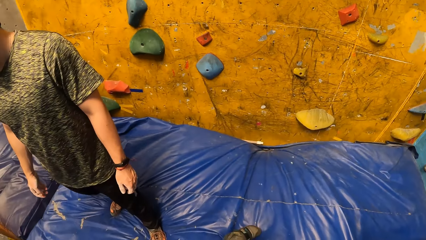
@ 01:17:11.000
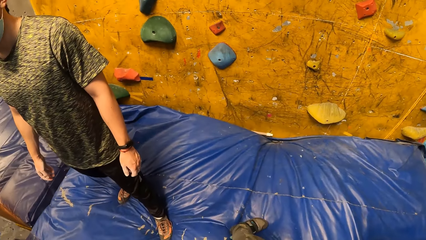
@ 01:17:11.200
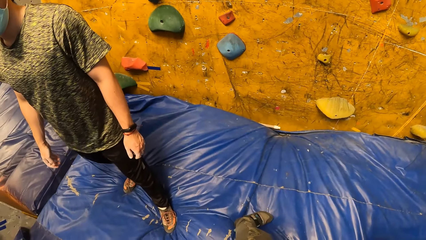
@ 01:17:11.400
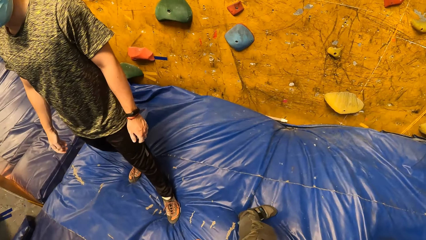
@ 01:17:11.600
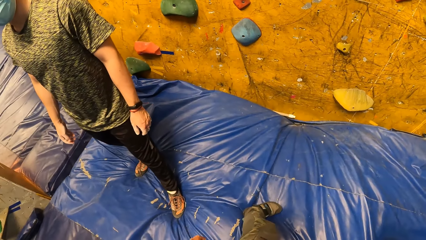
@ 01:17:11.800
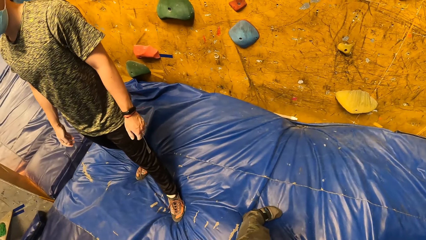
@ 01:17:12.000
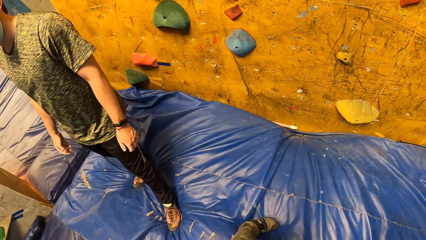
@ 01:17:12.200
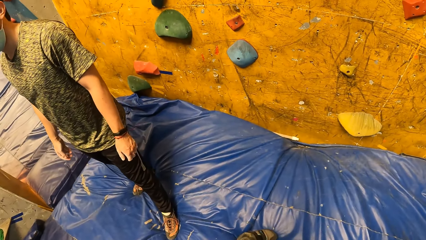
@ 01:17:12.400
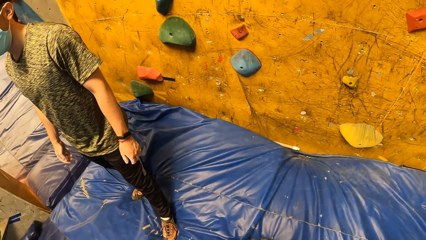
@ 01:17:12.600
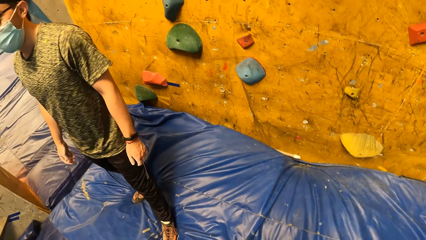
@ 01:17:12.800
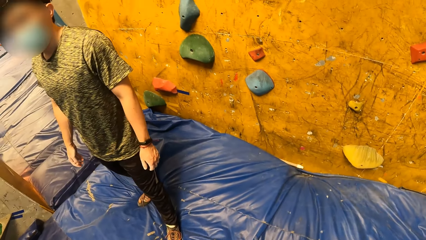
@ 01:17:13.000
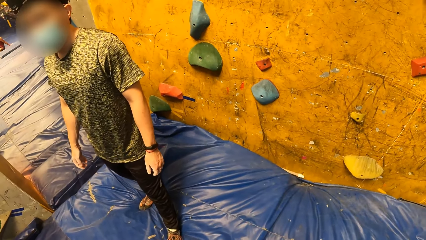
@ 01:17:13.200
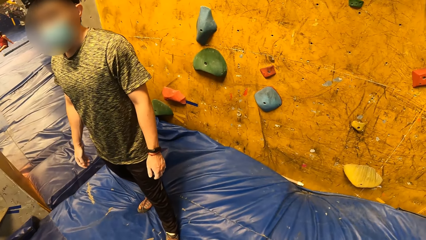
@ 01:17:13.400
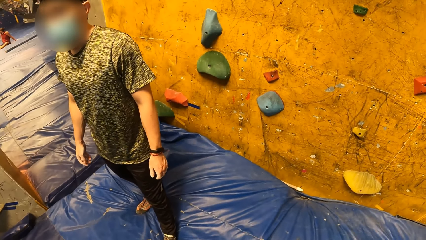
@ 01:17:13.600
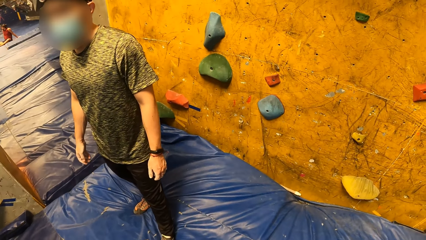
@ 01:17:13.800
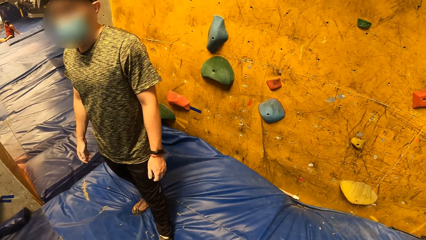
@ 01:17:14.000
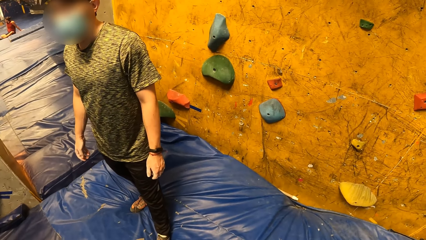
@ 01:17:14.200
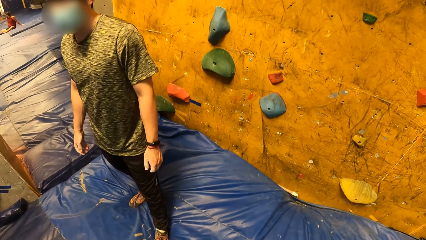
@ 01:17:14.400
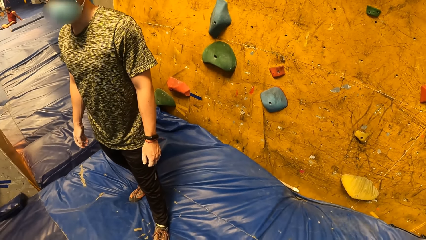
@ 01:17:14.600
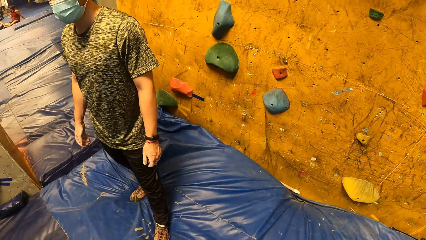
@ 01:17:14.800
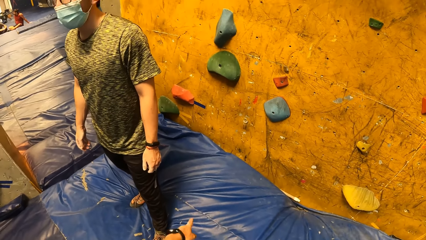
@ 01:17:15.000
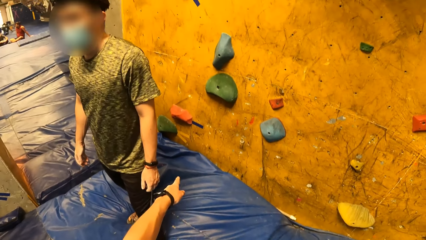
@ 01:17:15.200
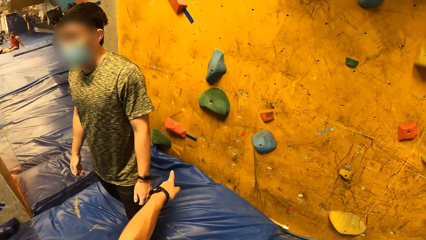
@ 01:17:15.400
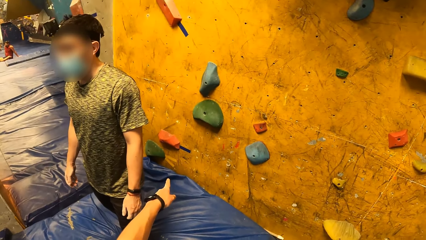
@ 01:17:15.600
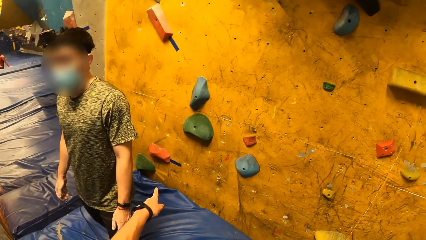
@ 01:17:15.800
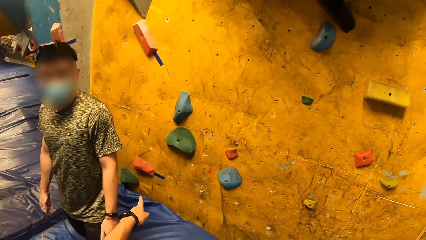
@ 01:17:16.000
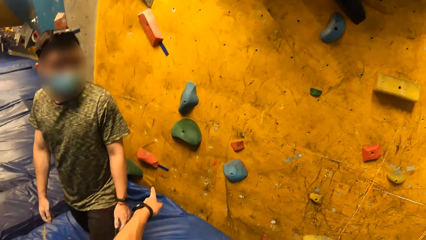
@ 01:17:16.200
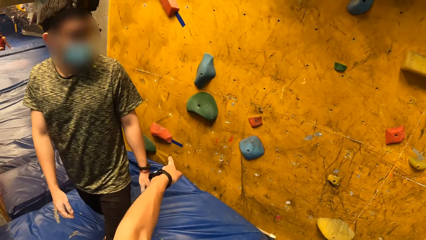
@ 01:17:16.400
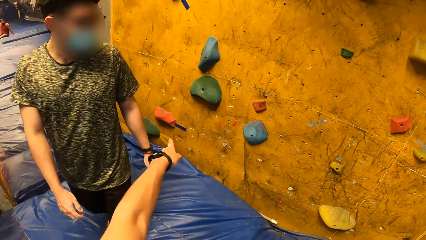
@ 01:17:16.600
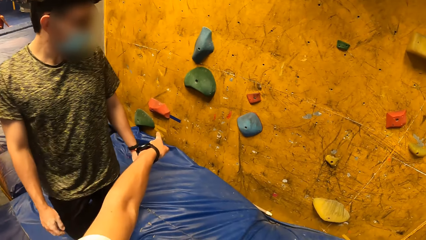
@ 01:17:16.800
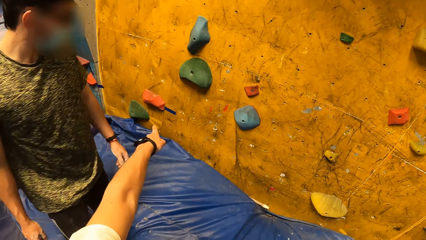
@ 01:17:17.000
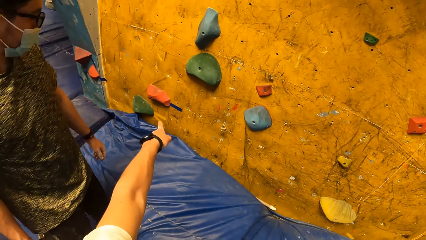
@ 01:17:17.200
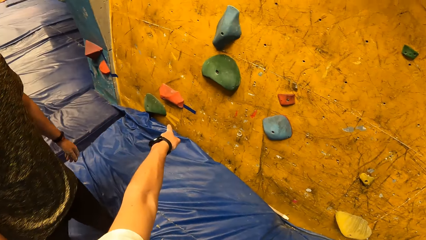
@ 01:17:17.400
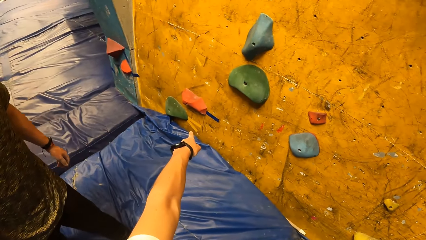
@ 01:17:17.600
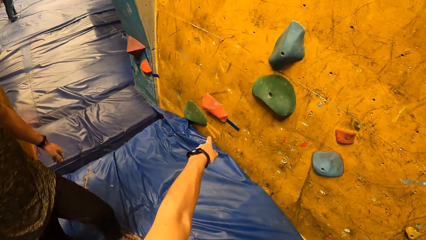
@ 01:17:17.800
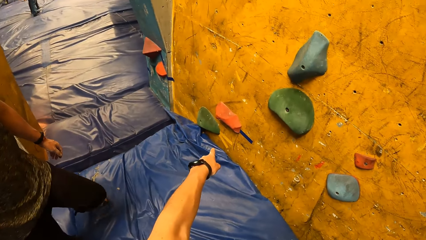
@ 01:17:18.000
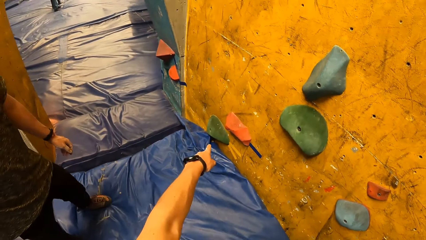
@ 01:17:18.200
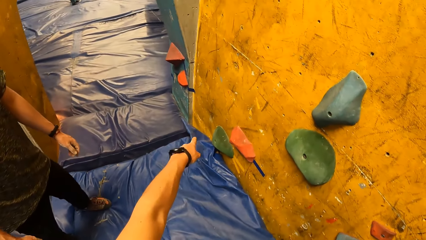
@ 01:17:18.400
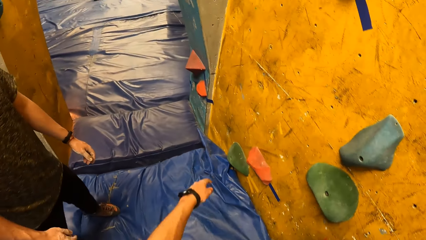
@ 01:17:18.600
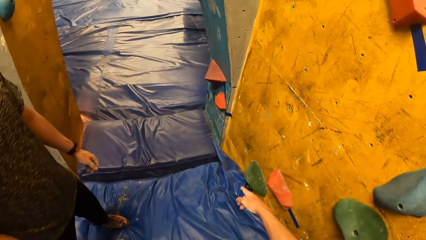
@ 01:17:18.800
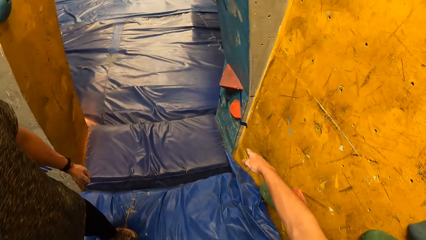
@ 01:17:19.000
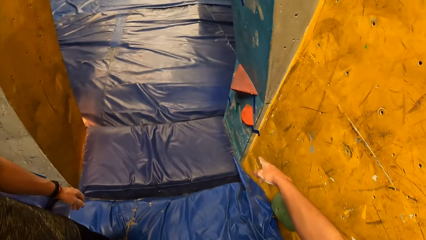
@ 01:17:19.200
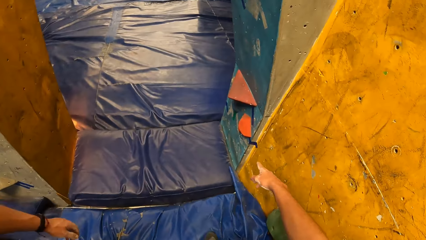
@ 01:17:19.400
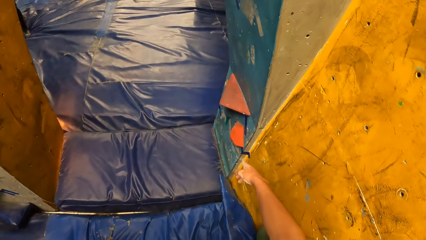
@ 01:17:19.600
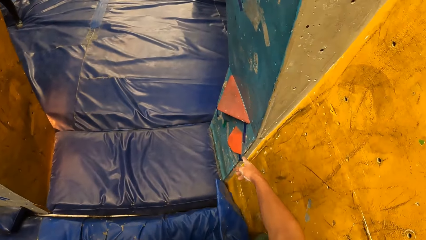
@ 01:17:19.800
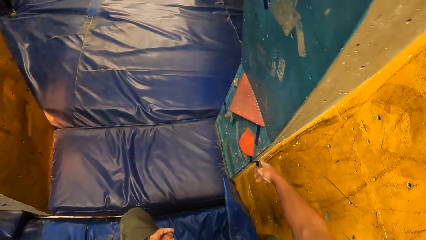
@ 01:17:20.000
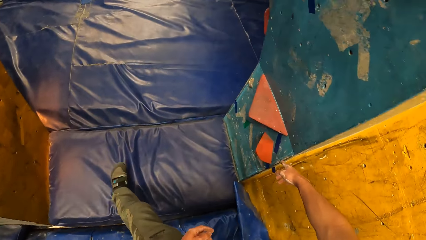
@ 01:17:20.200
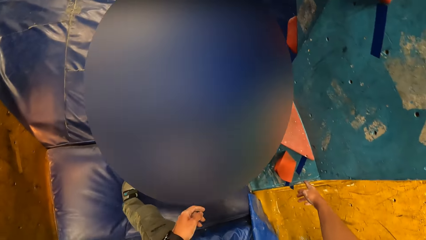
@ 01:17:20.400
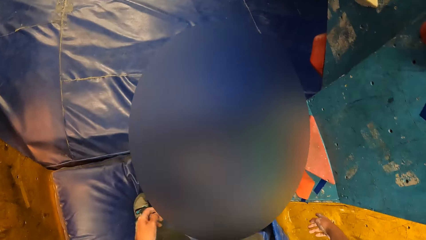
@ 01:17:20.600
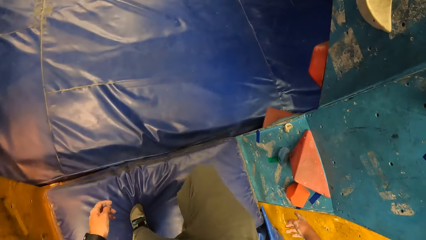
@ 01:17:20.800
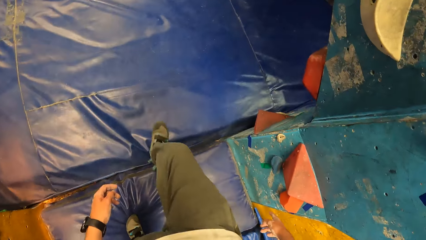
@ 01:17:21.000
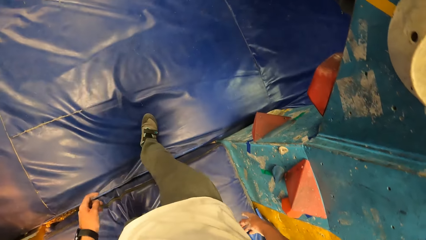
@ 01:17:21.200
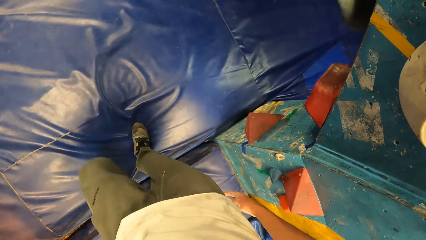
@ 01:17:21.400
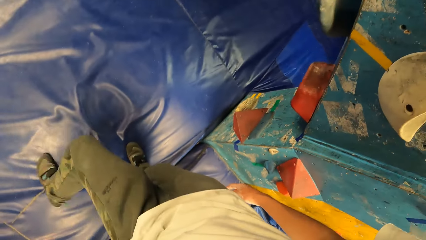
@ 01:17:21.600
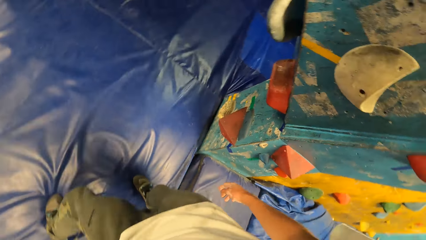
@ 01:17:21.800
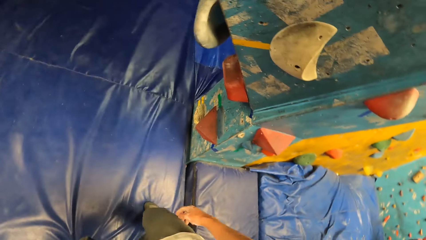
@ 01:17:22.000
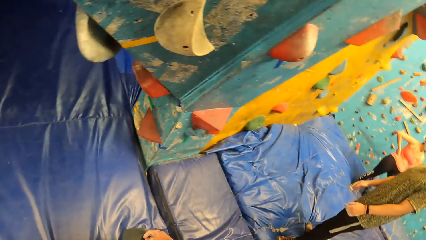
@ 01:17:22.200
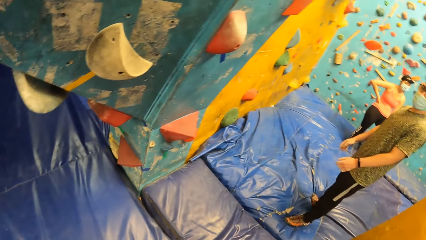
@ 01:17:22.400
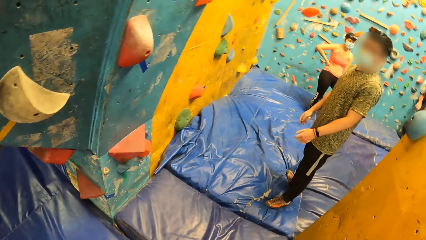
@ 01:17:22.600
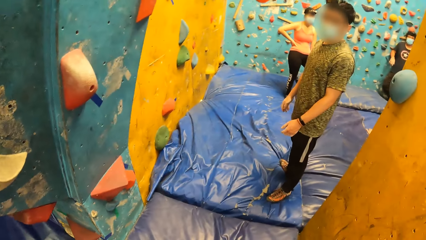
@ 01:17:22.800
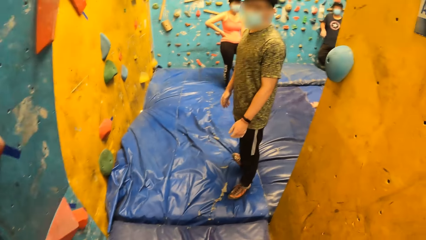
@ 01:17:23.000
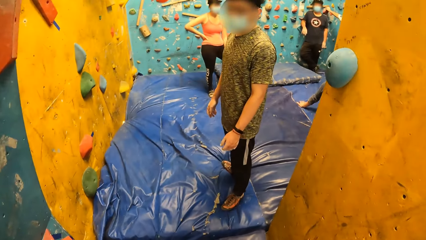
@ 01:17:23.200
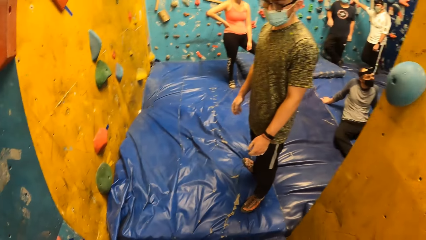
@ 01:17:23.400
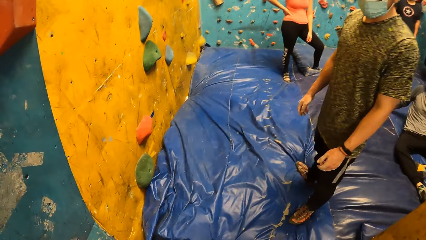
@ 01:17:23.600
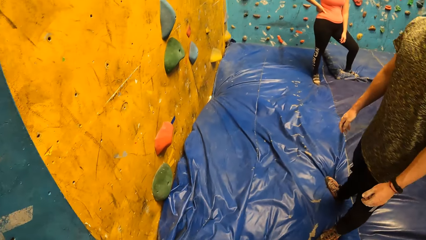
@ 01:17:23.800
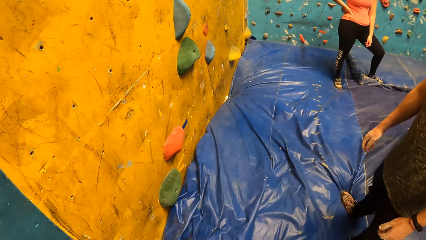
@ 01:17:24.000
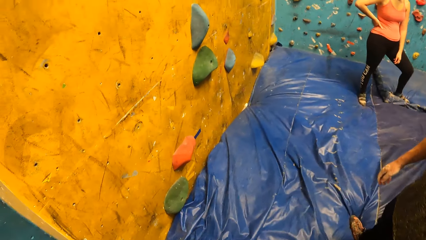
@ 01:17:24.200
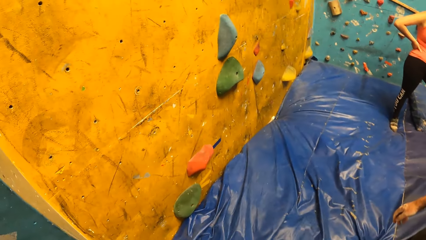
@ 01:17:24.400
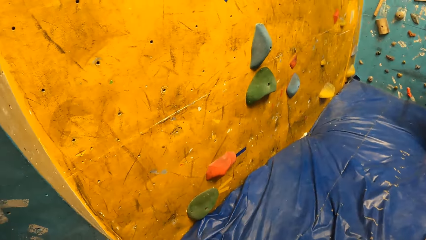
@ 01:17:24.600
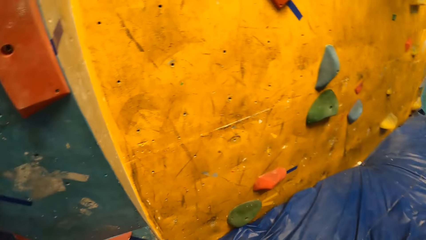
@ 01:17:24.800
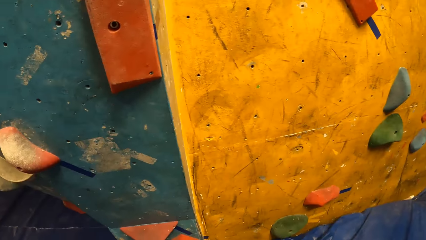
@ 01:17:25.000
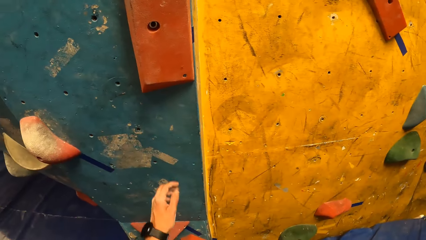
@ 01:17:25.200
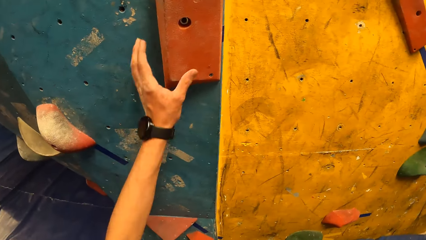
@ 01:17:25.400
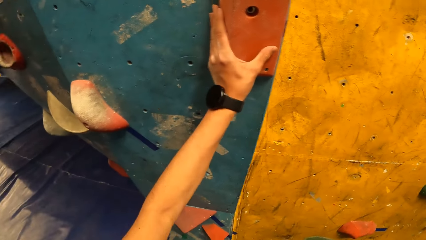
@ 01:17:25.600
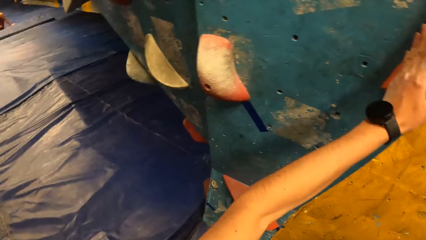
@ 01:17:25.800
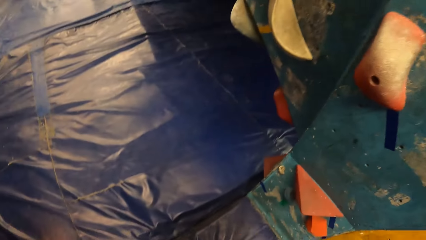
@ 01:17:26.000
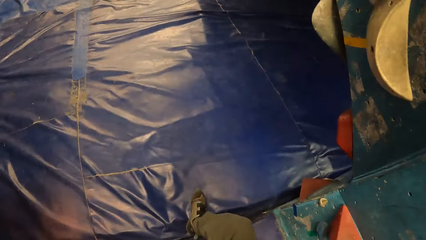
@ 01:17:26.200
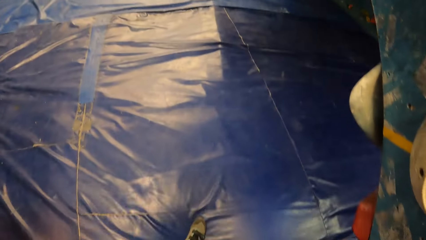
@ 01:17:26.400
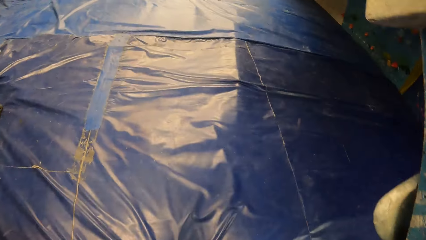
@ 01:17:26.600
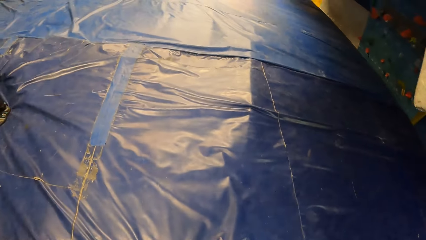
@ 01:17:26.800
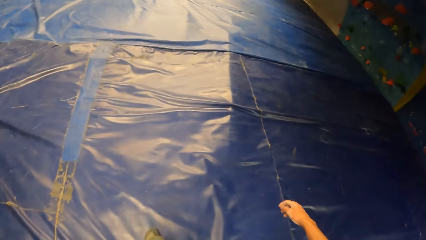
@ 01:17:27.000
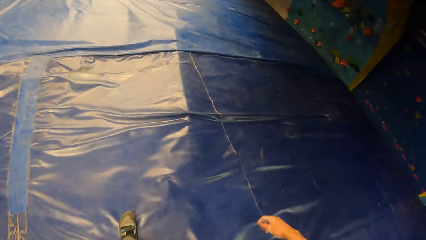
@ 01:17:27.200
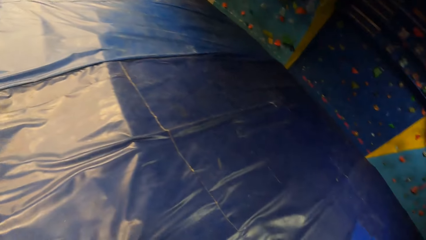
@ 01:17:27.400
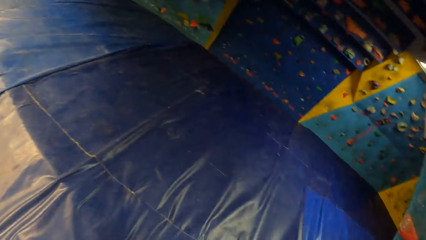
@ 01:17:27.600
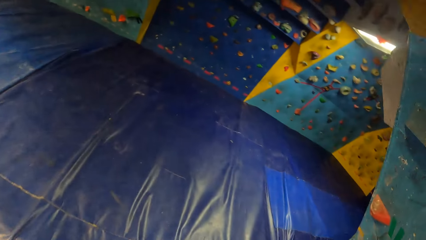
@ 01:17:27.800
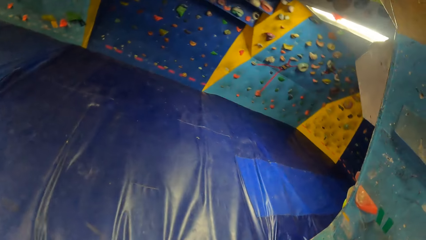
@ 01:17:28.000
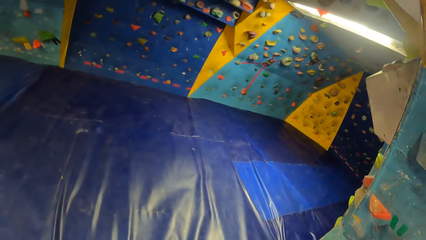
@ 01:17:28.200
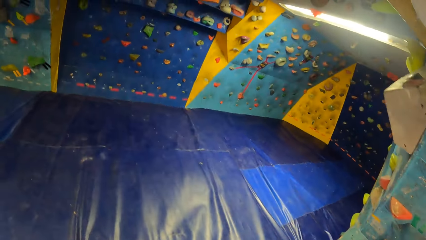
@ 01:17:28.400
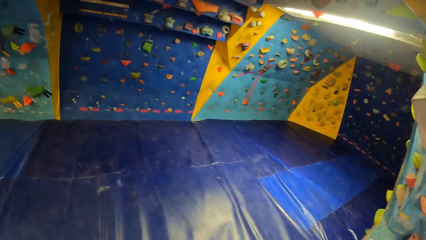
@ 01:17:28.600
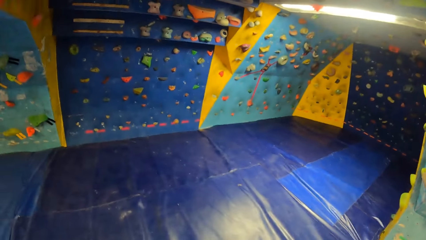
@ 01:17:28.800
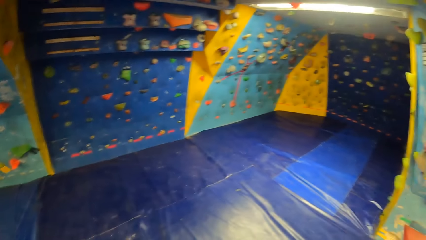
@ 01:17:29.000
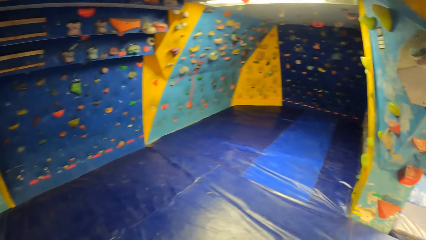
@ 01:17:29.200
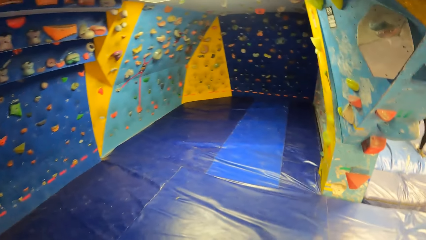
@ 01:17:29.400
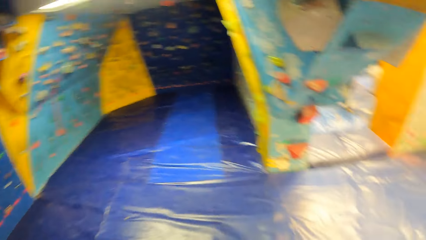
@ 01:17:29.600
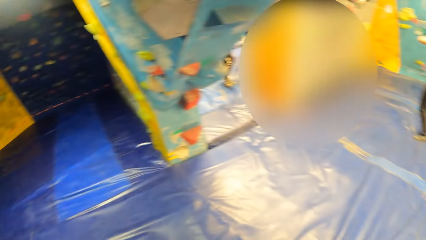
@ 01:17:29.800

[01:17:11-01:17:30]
The camera wearer looks at a man. He interacts with the man. He gestures at the man. He touches the bouldering wall with his left hand. He walks around in the bouldering room.
